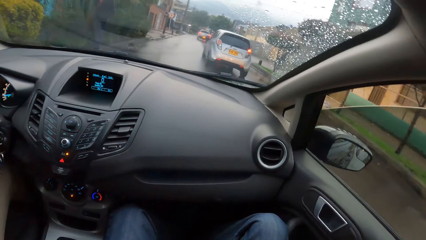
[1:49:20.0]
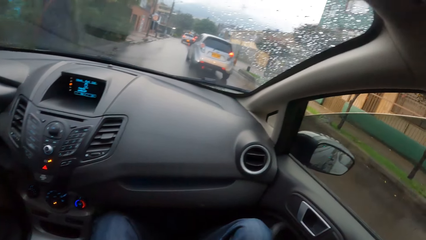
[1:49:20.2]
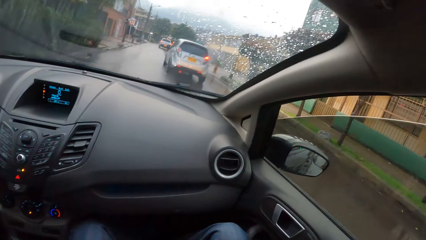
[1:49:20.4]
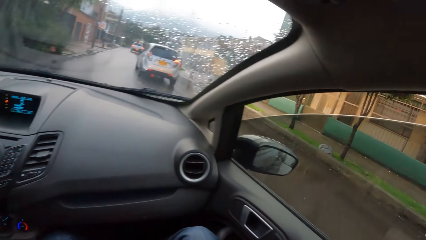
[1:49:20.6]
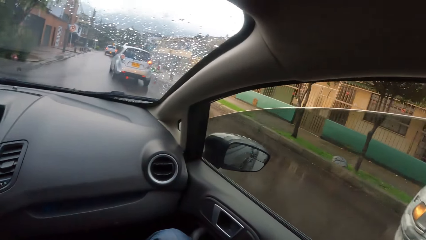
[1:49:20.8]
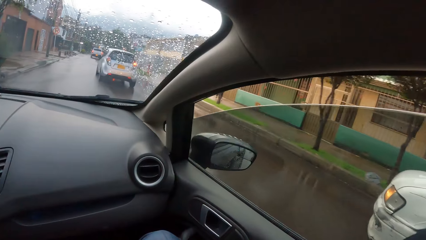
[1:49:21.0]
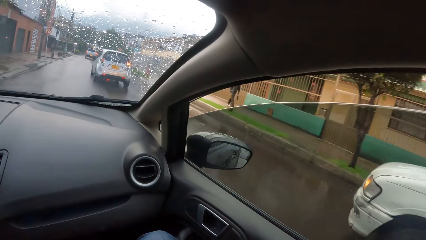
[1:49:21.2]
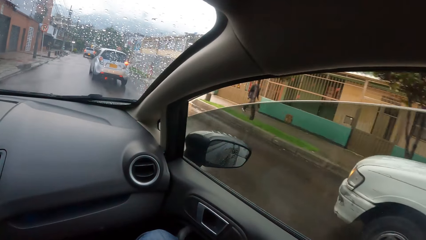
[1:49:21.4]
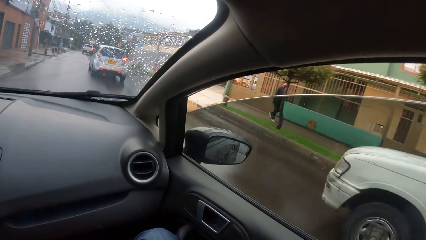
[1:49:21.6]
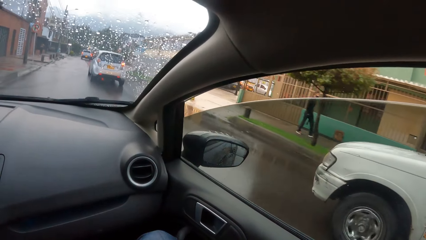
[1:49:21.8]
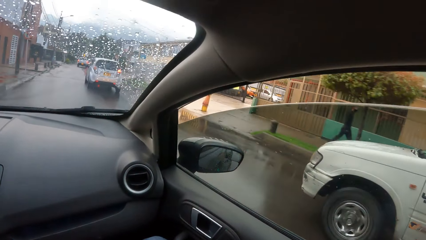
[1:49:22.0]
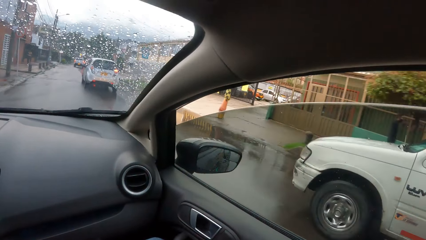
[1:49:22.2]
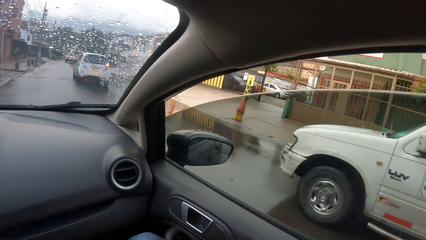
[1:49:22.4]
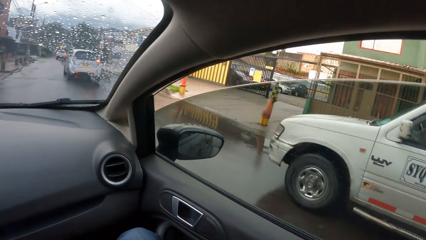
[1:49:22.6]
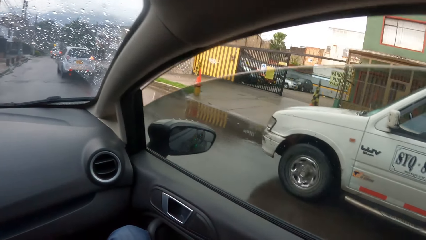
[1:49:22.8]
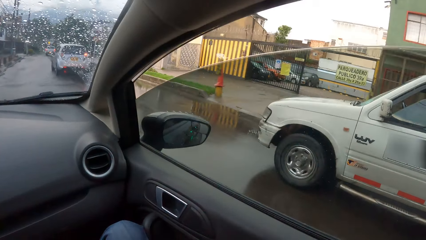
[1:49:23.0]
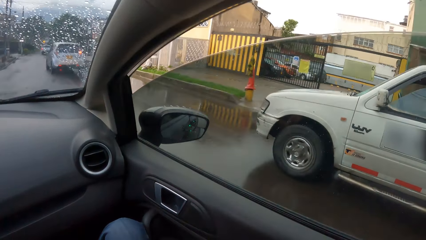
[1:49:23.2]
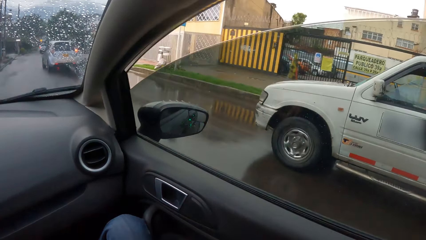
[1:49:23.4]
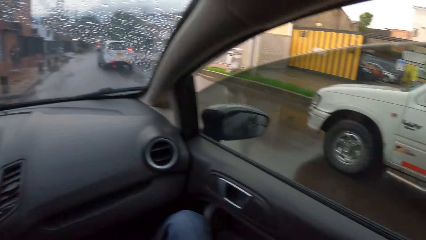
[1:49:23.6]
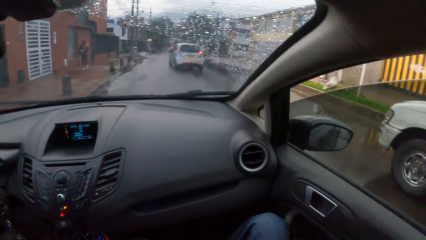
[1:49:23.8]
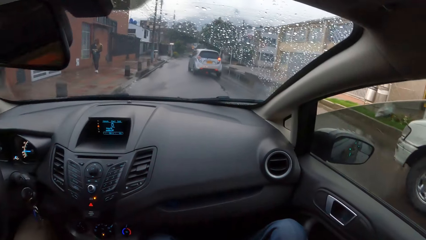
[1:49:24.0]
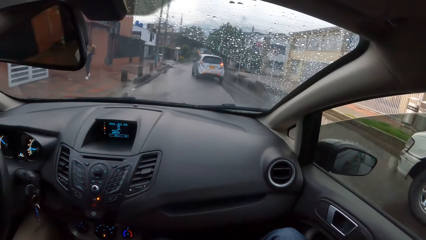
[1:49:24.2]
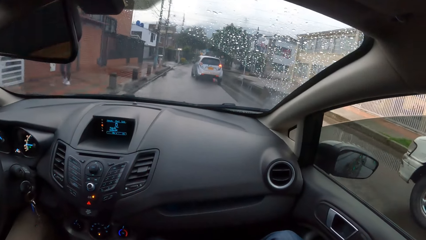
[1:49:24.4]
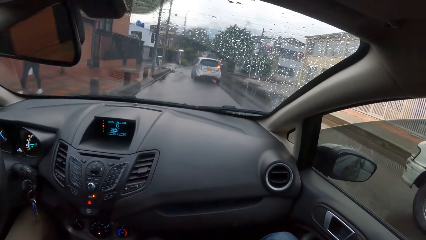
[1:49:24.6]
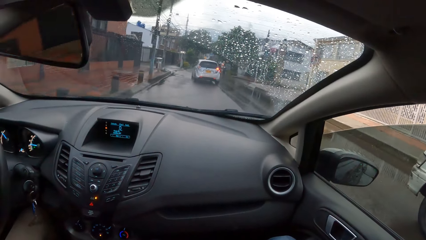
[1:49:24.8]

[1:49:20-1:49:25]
The camera wearer looks around.

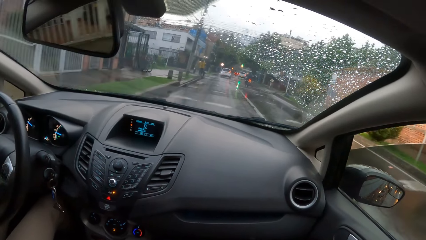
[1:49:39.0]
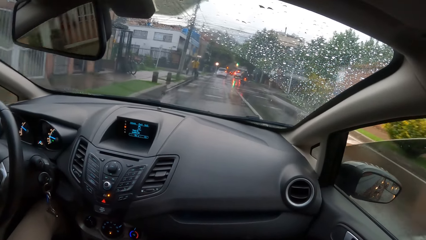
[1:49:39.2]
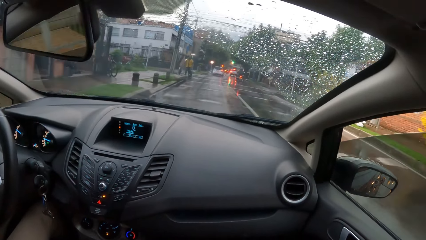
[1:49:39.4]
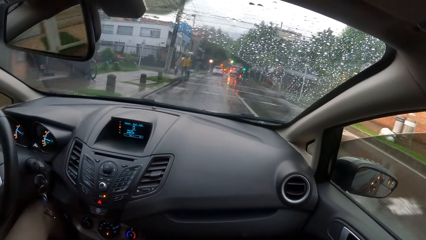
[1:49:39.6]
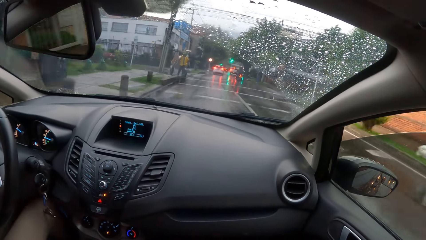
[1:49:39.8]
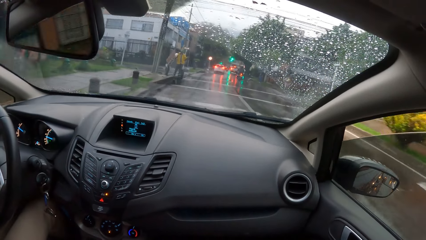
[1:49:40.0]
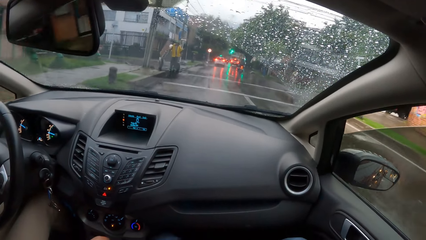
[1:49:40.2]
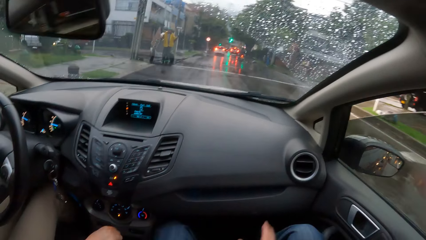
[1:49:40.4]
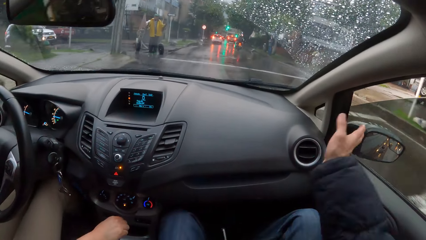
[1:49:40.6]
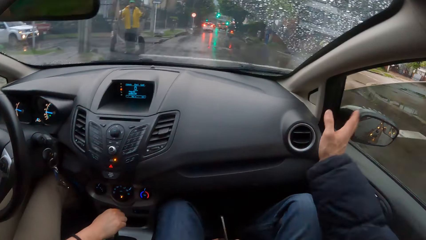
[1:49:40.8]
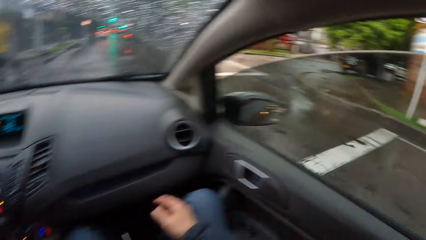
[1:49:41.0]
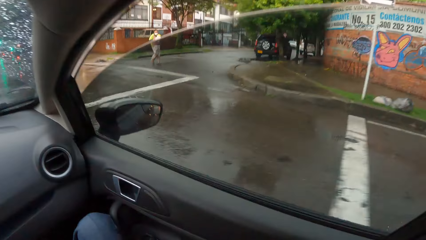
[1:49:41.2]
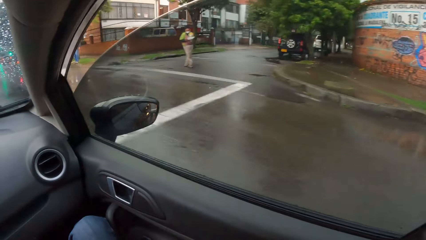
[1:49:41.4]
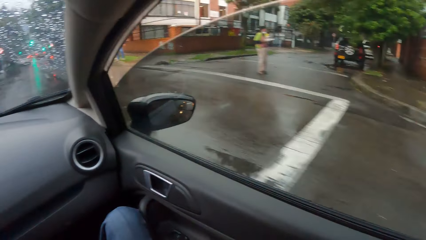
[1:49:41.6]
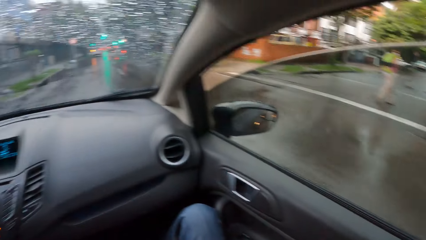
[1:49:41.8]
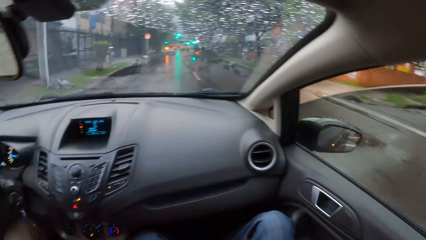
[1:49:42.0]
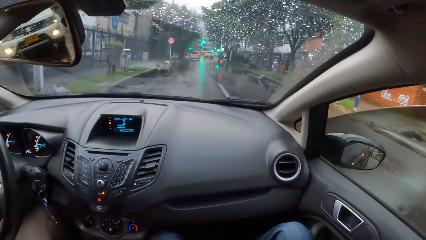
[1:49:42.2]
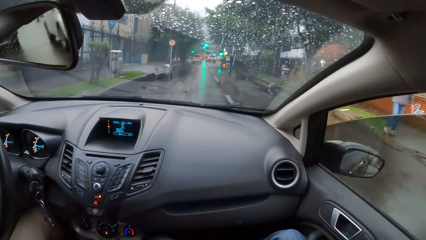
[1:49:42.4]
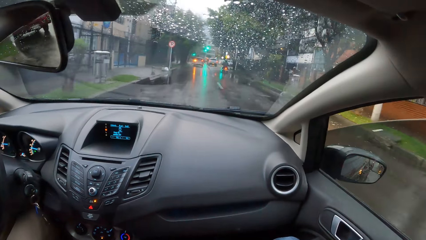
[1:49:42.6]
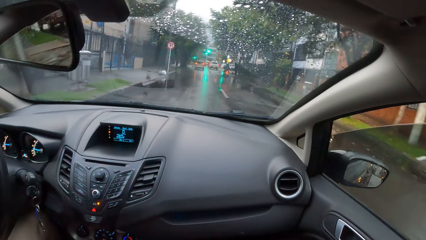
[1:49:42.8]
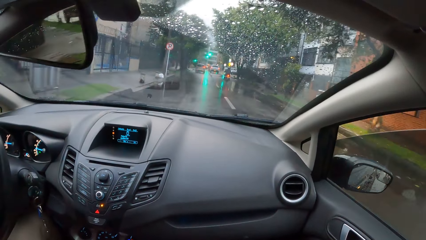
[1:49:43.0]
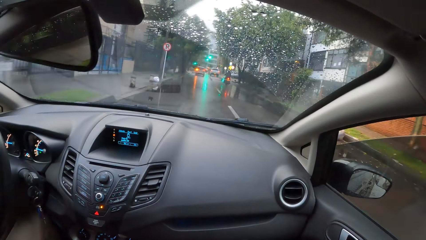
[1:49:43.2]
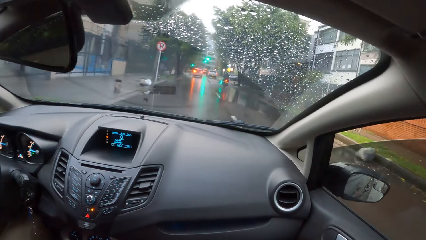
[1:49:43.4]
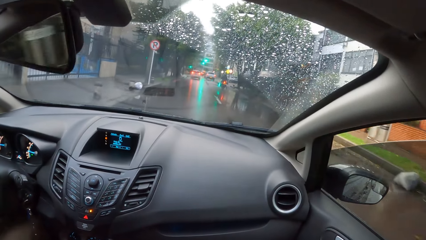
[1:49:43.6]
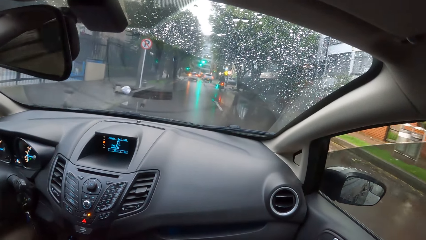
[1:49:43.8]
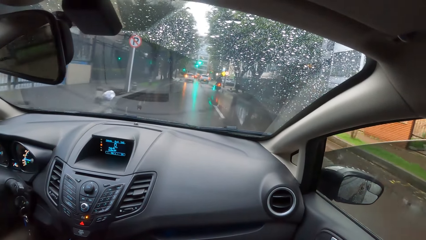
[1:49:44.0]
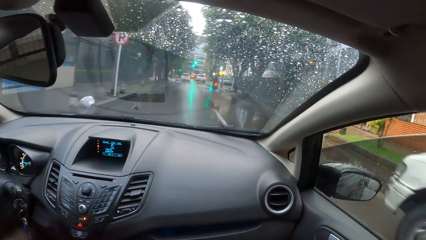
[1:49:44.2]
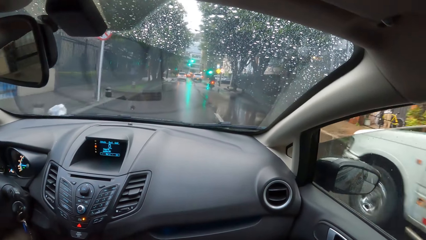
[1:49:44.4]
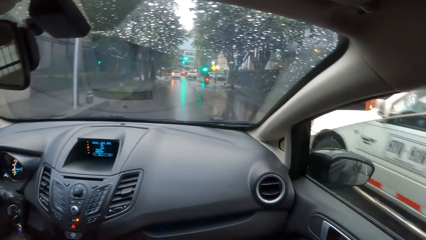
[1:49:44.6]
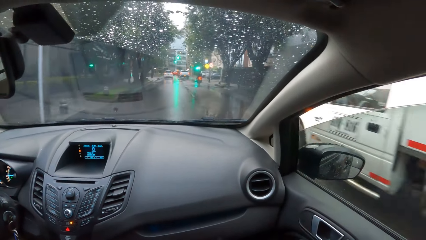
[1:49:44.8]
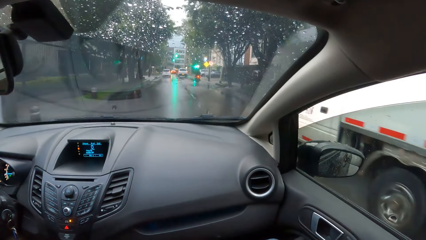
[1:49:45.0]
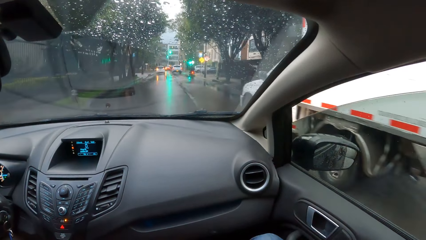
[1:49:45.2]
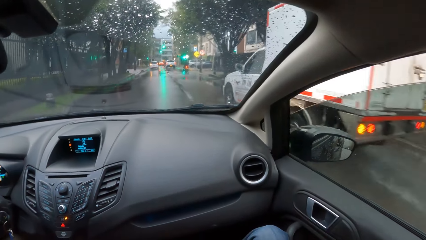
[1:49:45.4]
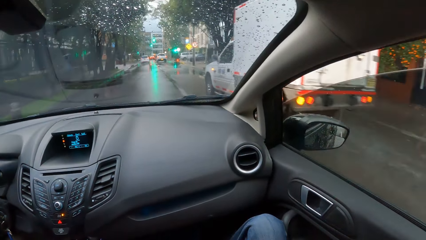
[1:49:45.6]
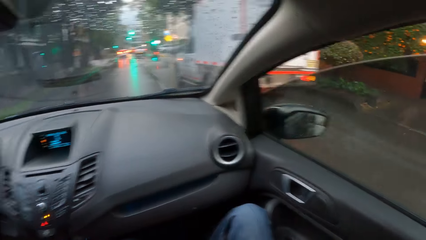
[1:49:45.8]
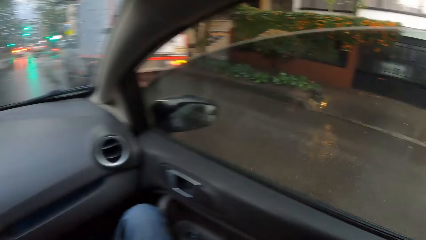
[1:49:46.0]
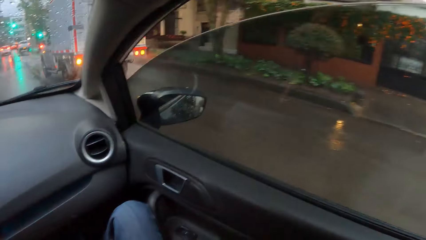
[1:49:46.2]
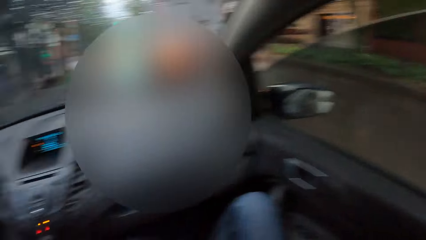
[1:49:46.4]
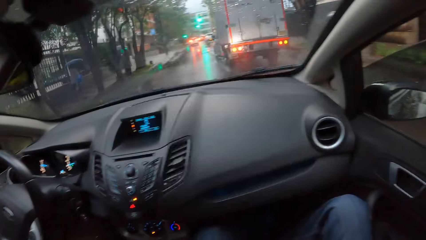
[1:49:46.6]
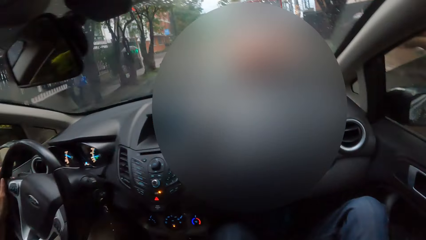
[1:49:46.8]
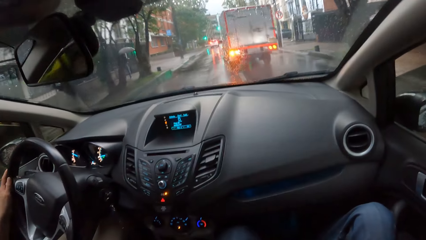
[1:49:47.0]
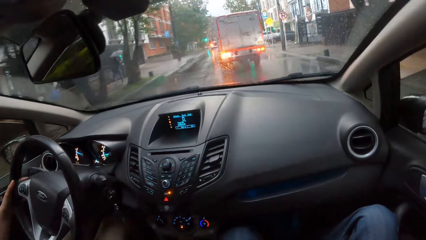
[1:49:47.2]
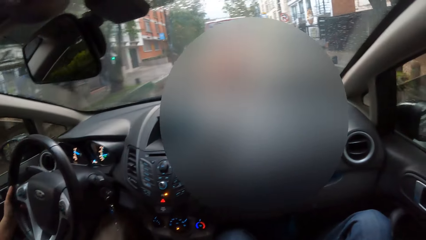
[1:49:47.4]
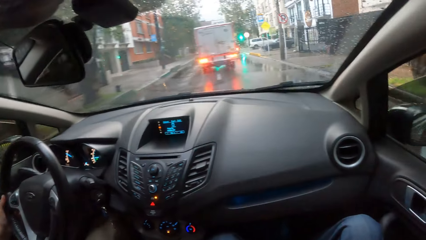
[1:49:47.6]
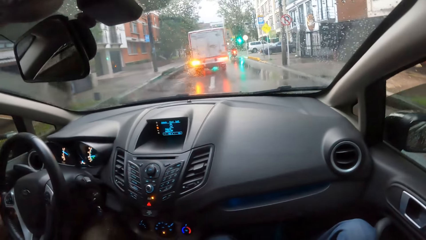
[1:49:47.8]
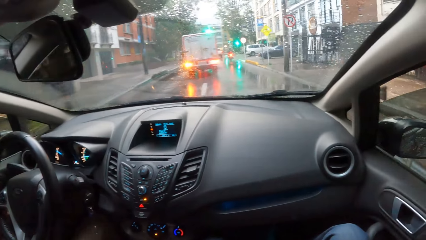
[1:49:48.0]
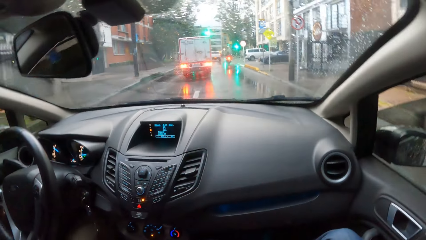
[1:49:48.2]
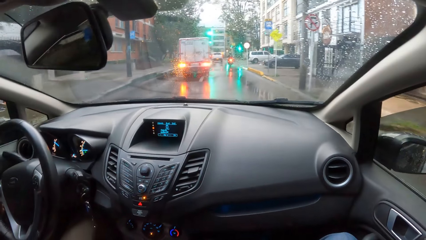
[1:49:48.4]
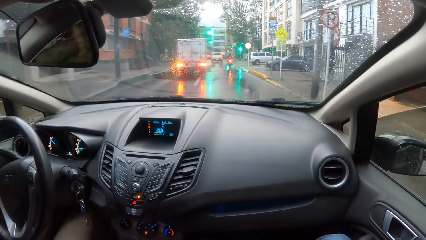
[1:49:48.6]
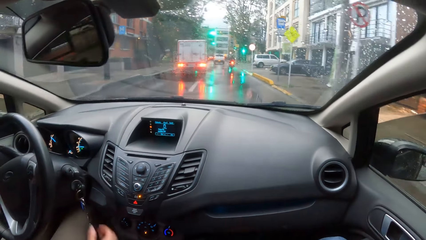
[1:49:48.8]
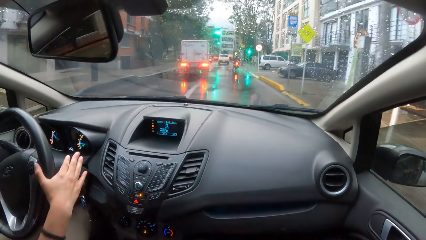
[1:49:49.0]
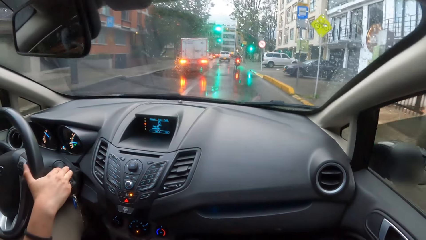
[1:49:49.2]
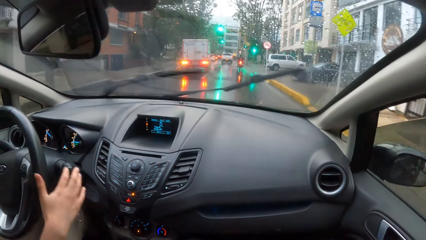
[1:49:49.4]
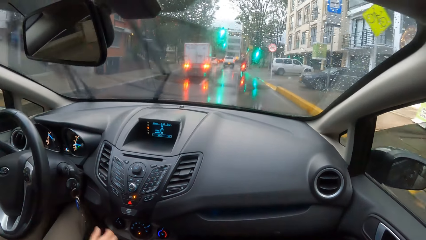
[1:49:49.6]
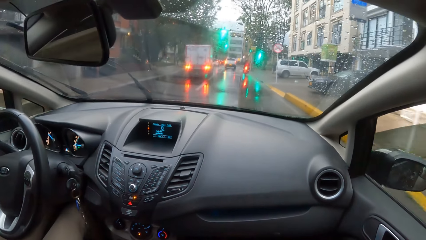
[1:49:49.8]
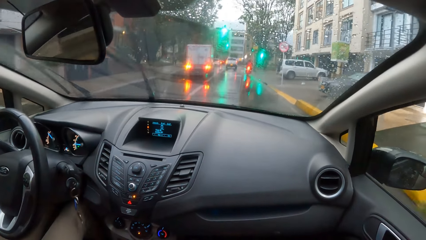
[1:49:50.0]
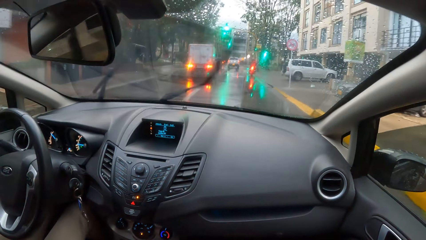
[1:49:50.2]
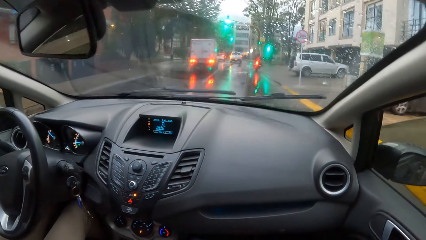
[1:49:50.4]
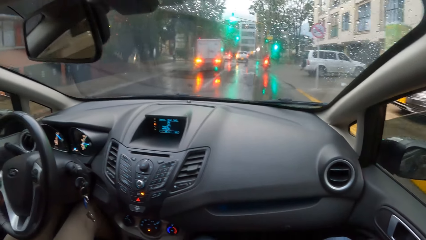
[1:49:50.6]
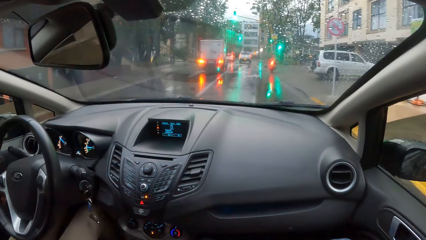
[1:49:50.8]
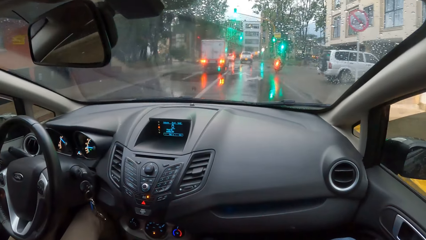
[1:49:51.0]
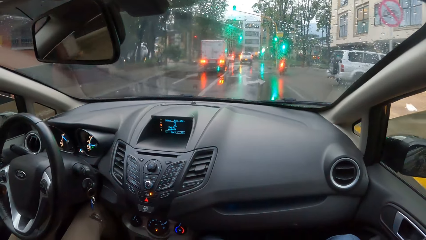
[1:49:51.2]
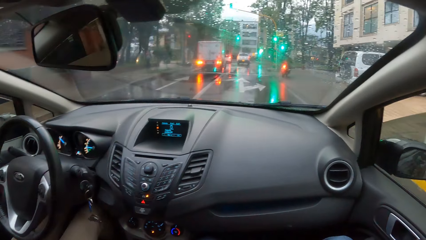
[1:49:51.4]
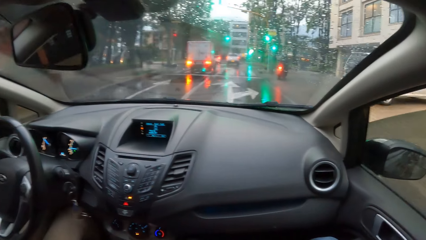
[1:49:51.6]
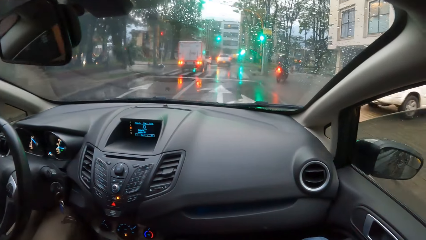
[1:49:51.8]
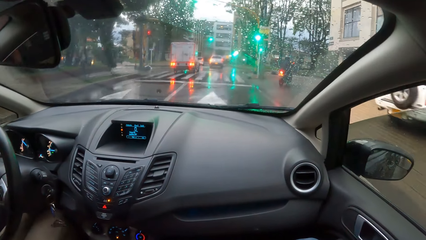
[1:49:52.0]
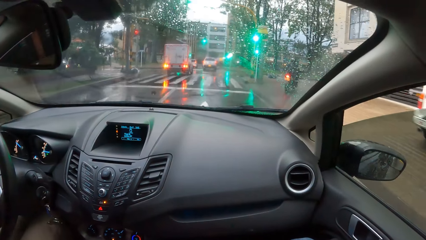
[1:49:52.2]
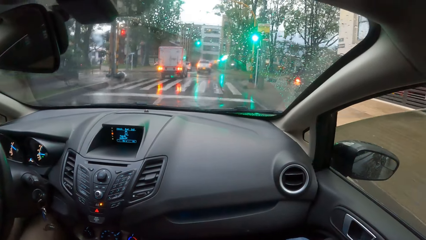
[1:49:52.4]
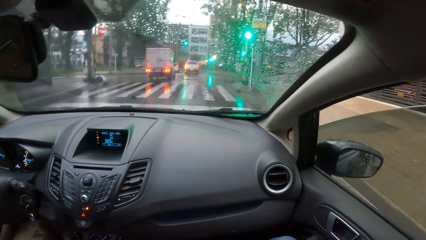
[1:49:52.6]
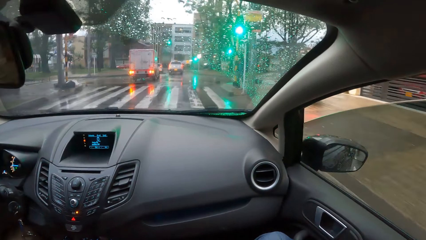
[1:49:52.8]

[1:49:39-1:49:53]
The camera wearer interacts with a woman. The woman drives the car with her left hand on the steering wheel. The woman presses the wiper knob in the car with her right hand.
